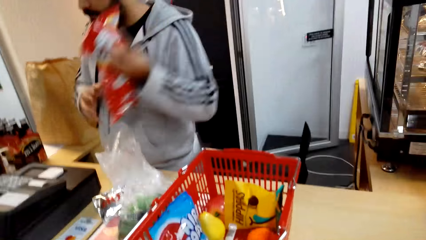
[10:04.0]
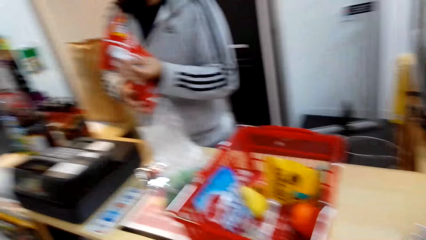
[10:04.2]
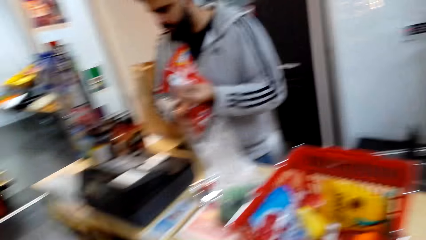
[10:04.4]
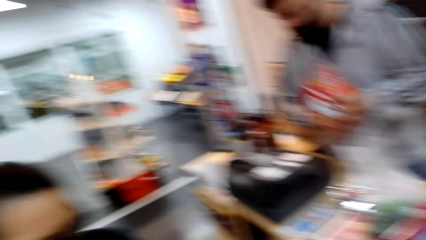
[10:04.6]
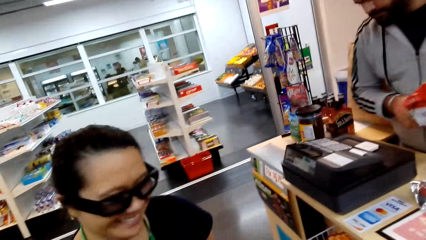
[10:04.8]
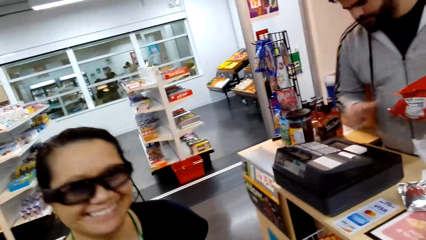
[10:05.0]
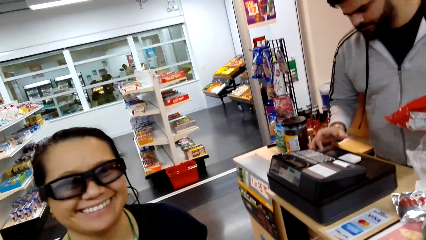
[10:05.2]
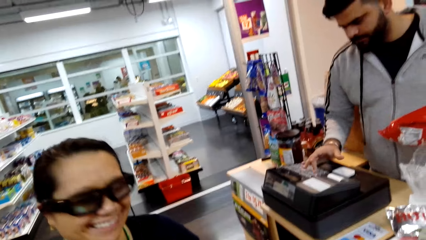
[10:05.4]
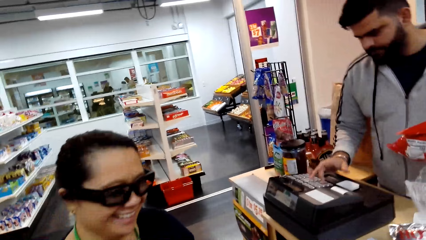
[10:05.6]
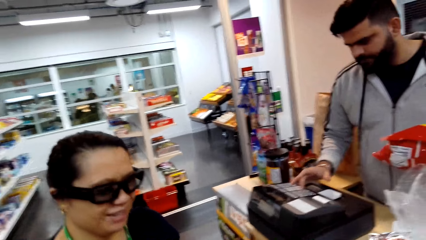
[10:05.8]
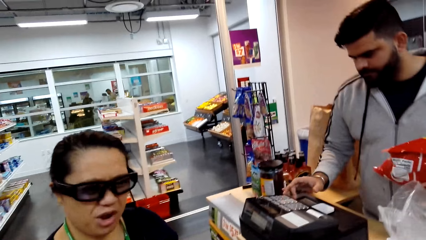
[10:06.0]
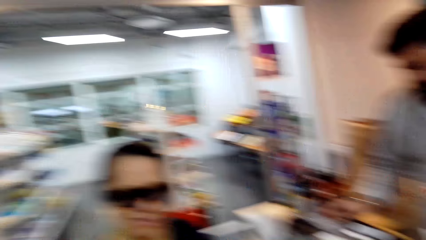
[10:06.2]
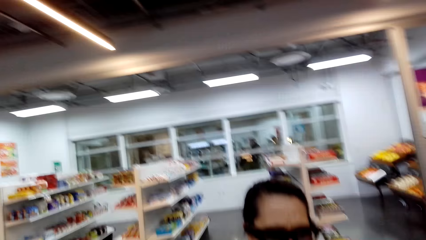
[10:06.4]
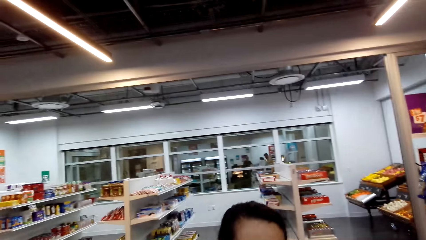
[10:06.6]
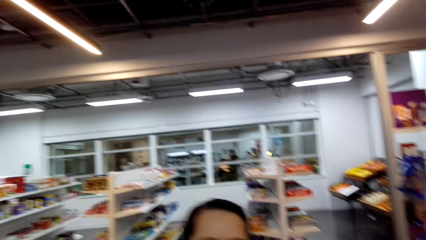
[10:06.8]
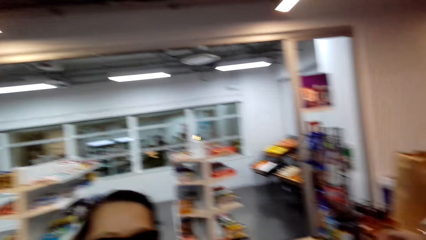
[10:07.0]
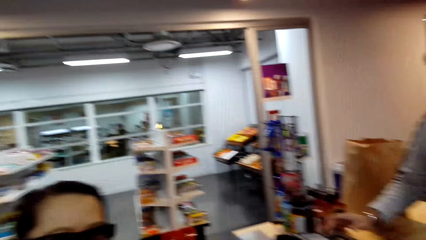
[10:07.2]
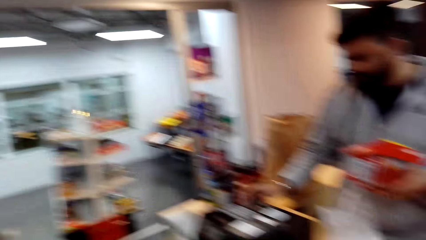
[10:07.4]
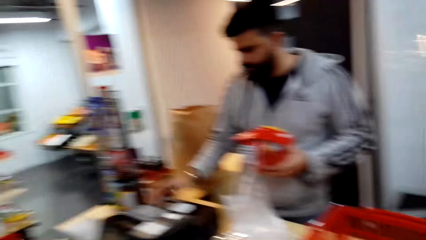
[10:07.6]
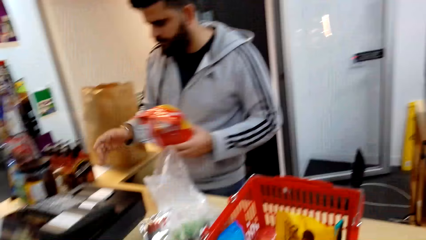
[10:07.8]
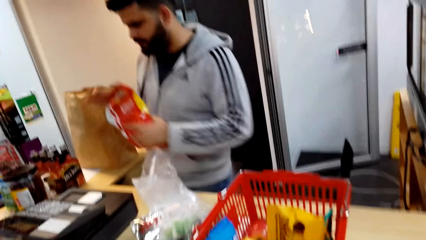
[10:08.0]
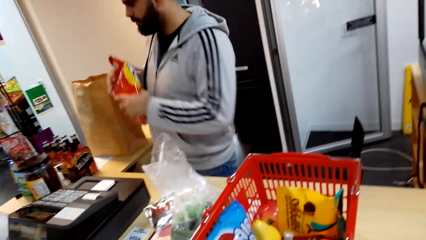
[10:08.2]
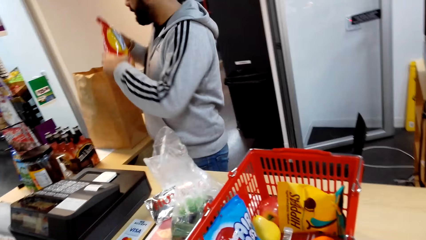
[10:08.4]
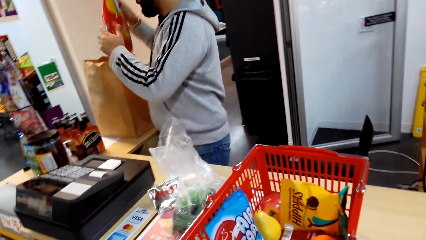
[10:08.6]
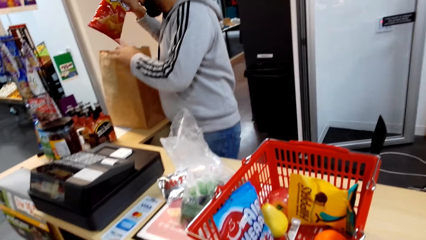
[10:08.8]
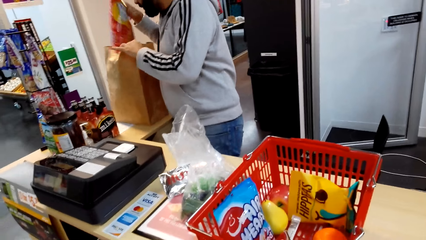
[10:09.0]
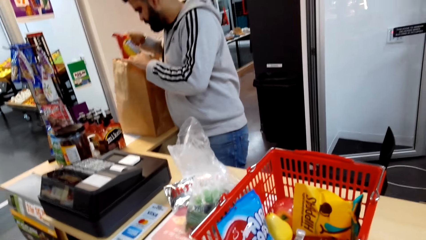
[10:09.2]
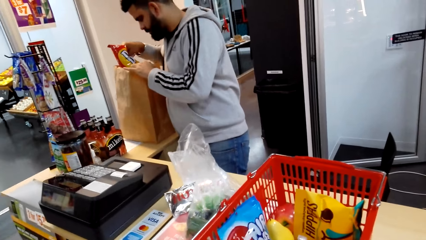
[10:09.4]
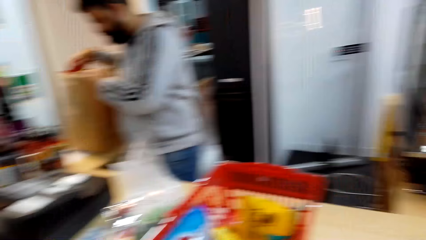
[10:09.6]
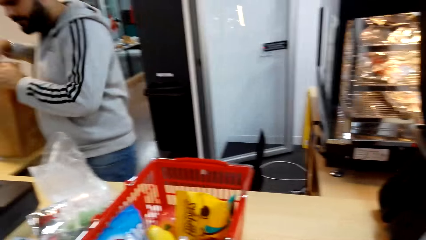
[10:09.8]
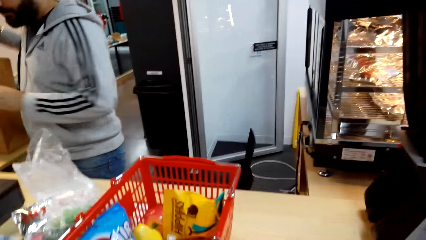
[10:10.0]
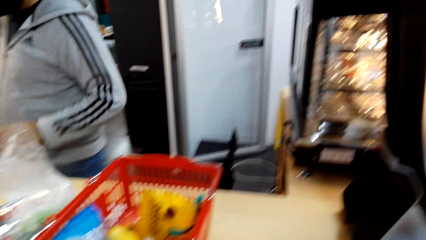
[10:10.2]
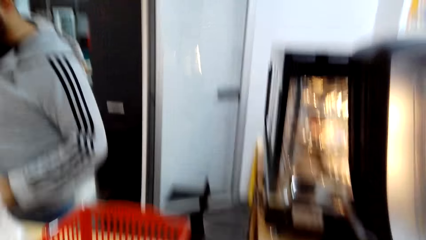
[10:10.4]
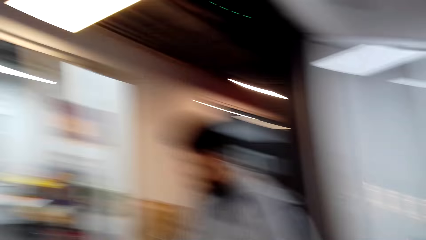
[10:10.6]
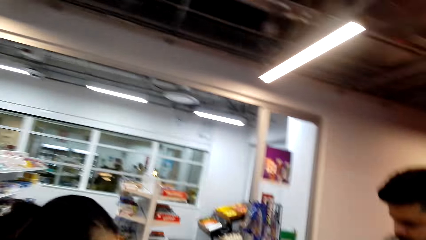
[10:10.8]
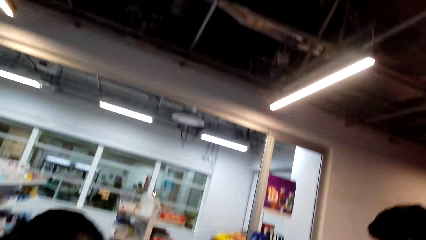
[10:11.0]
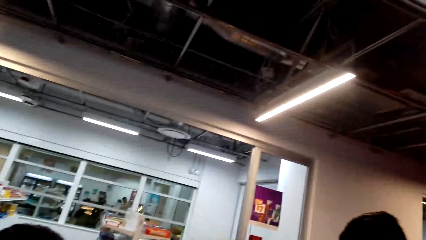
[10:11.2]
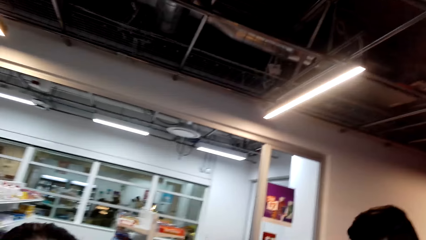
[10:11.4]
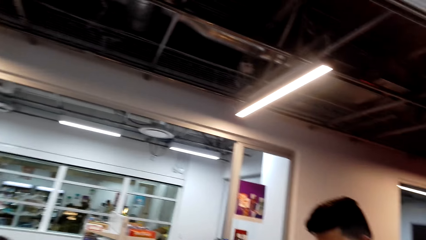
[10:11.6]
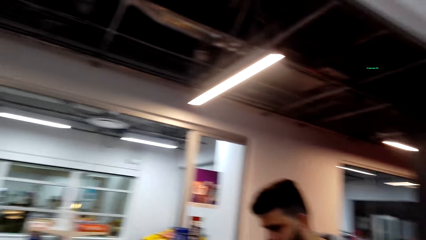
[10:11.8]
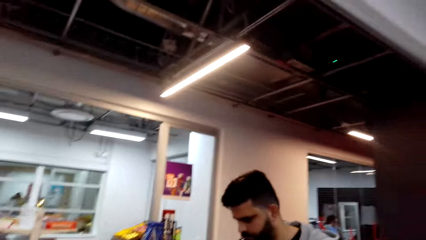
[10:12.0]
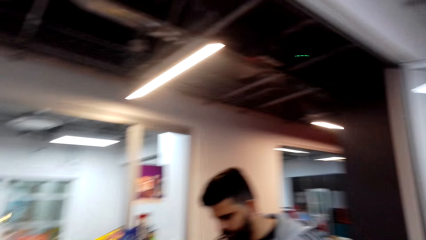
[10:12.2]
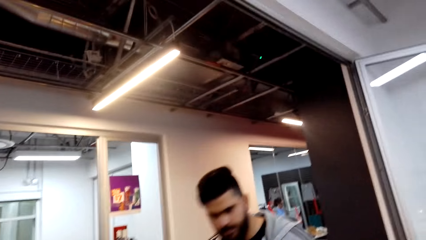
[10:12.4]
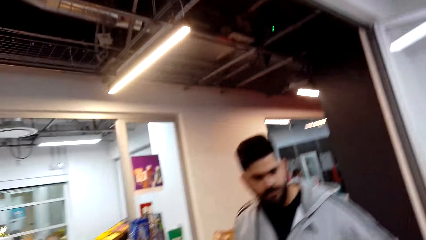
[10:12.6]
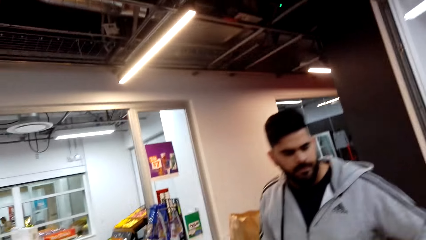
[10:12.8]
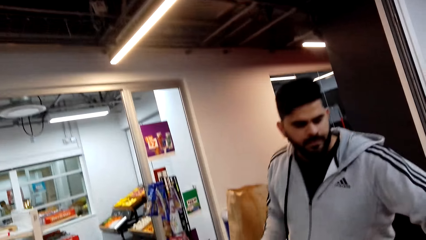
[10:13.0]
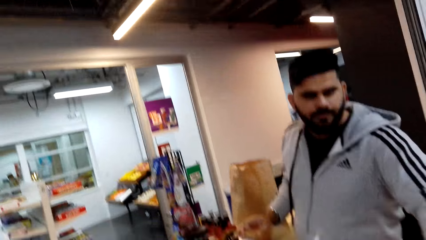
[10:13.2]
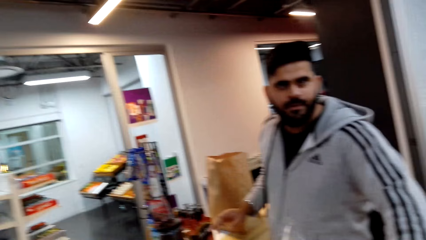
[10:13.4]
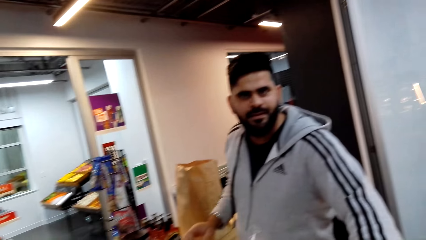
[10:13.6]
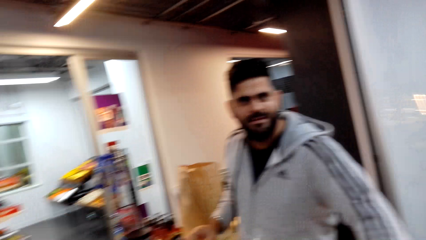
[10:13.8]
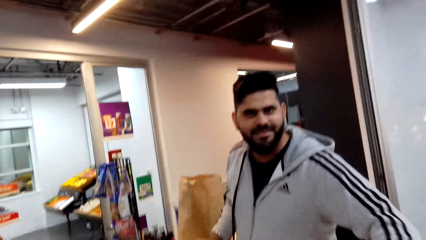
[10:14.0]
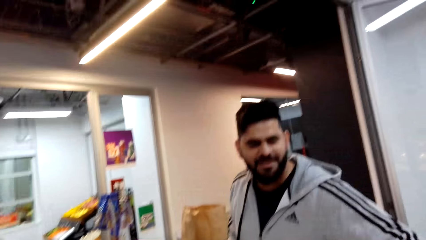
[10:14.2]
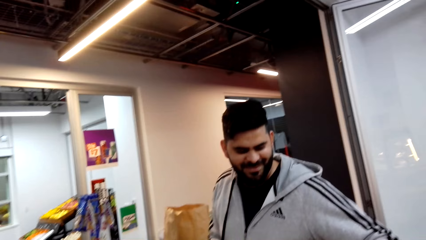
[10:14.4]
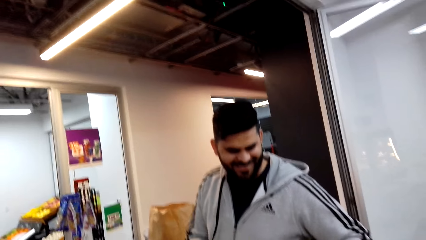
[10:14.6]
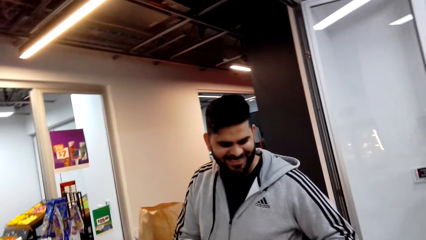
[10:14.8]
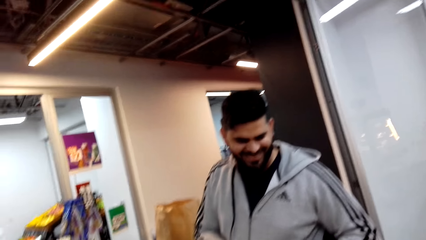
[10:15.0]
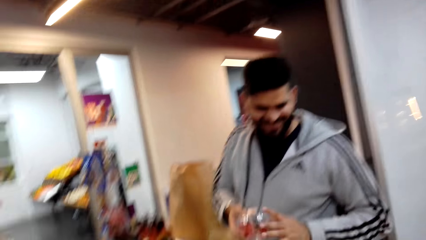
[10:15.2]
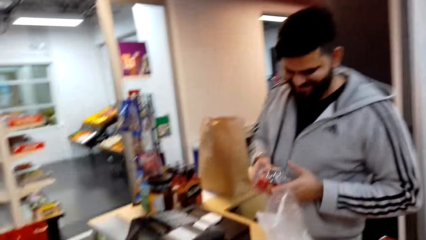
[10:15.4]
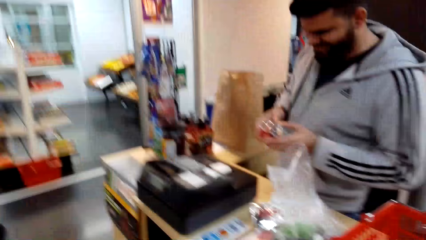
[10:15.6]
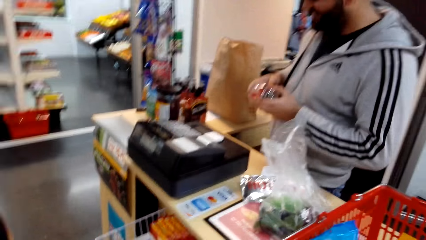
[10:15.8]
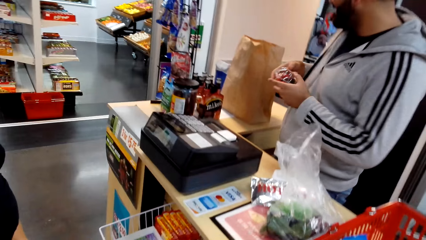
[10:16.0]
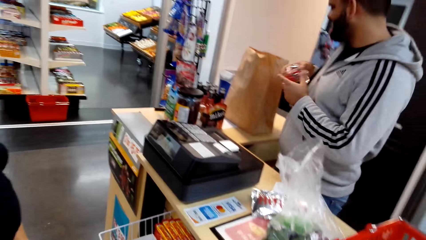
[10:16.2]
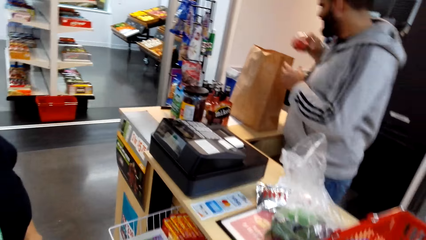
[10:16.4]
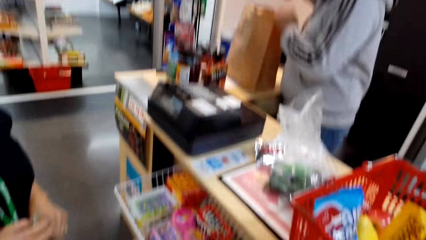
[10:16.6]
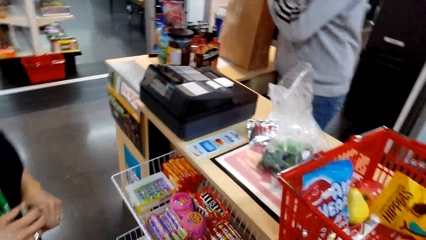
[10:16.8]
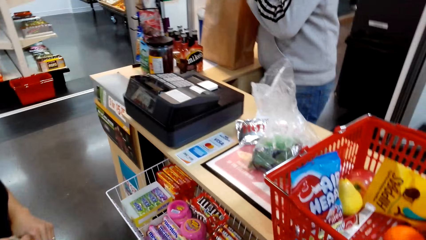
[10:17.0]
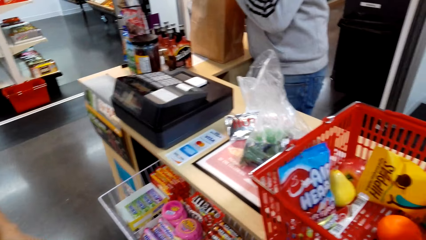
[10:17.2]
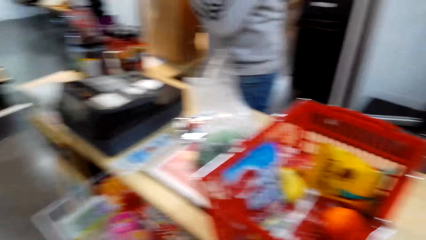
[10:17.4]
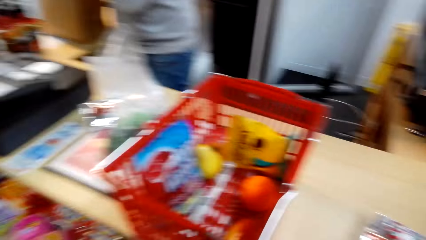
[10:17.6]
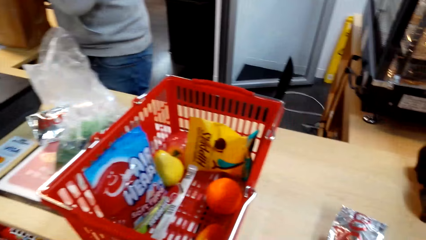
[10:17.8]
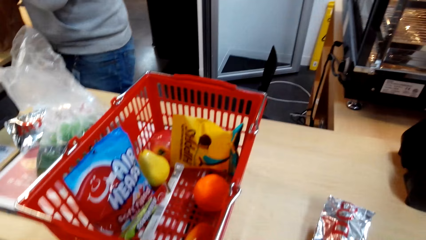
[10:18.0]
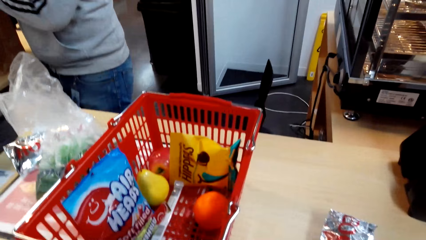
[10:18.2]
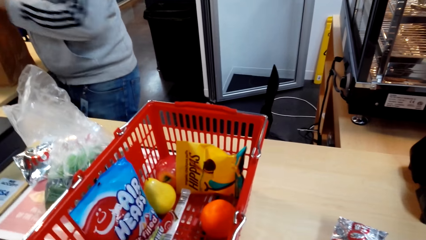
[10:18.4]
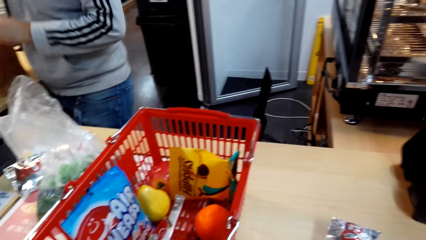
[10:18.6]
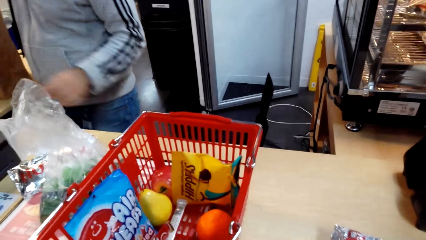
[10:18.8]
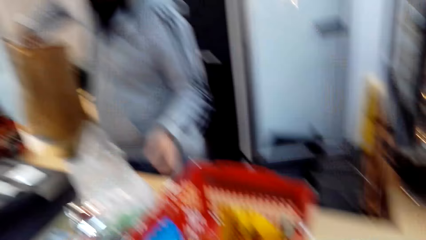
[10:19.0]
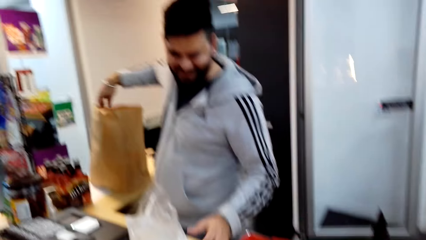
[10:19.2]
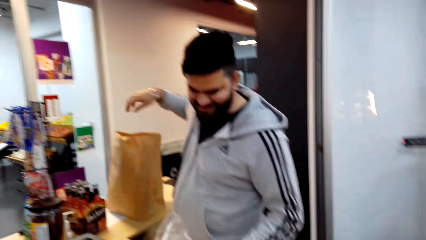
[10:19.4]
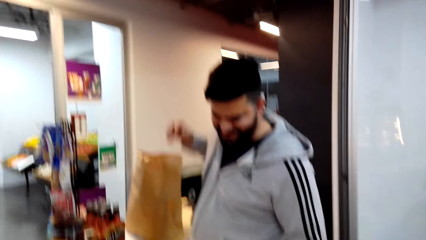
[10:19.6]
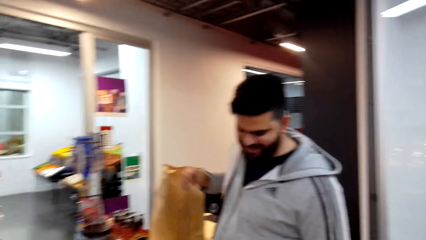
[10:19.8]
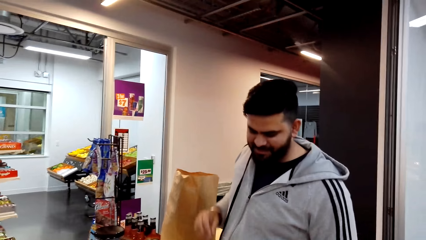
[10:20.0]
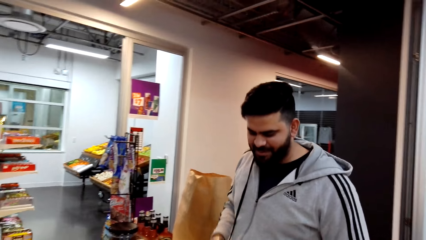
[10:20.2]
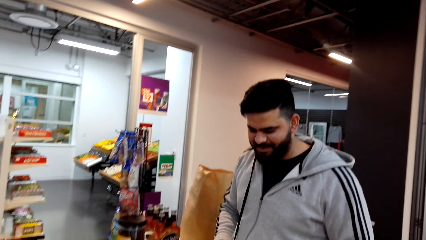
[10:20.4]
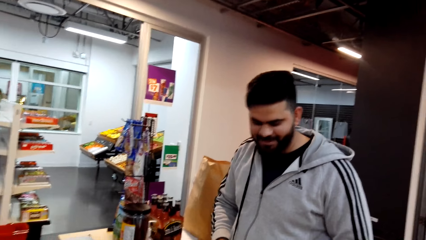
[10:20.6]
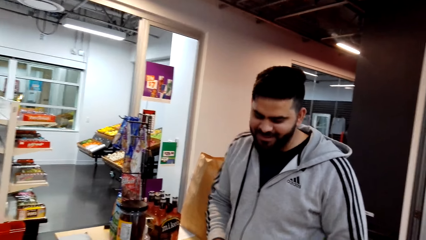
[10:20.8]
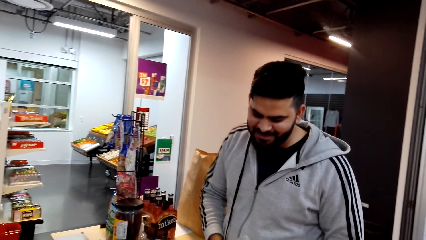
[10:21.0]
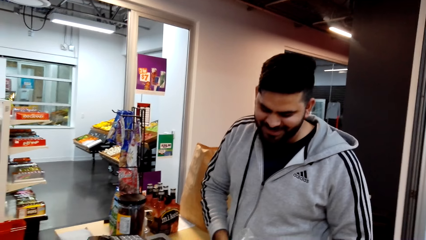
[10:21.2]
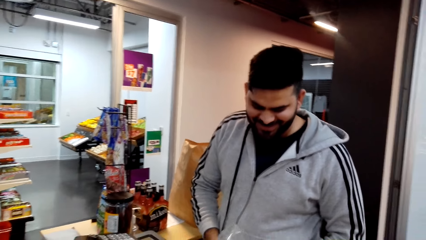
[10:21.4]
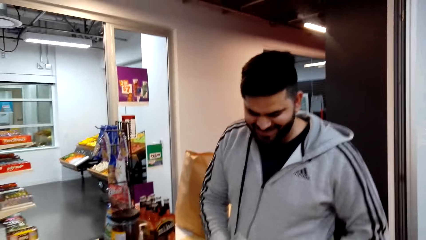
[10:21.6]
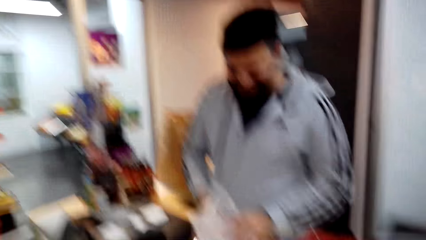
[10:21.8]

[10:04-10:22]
The cashier picks up a bag or packet of something from the tray with his left hand. The camera wearer looks around. The cashier bills the price of the snack in the packet. The woman laughs. The cashier touches the sale machine button with his right hand. The woman talks to the camera wearer. The camera wearer looks around. The cashier puts the bag of something in the paper bag with his right hand. The camera wearer talks to the woman and looks around. The woman talks to the camera wearer. The camera wearer laughs. The cashier talks to the camera wearer, picks up something from the shopping tray, and holds the object with his both hands. The woman talks to the camera wearer. The cashier puts the object in the package bag. He talks to the camera wearer. He talks to the camera wearer again. The camera wearer looks around.
